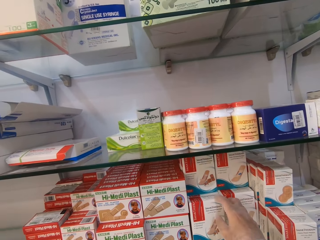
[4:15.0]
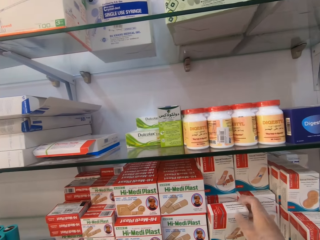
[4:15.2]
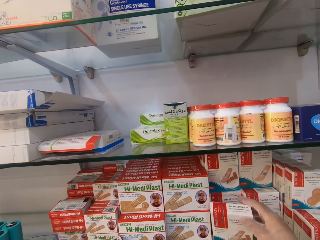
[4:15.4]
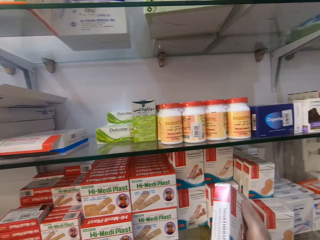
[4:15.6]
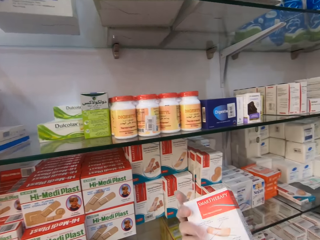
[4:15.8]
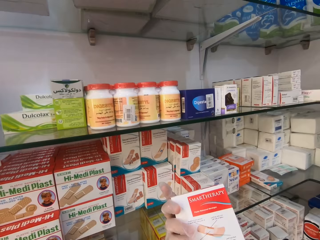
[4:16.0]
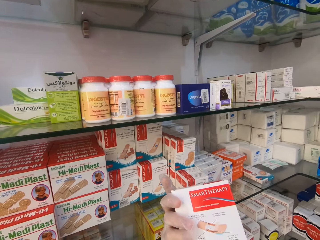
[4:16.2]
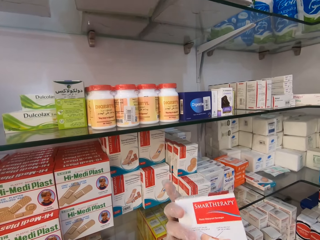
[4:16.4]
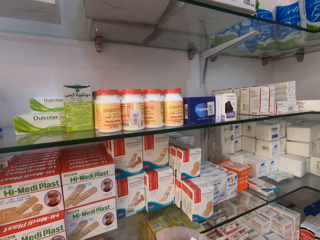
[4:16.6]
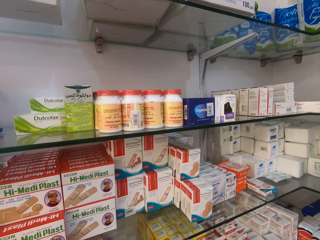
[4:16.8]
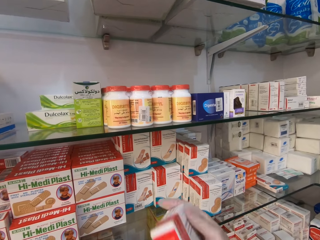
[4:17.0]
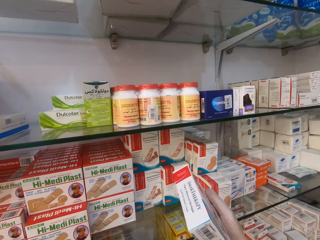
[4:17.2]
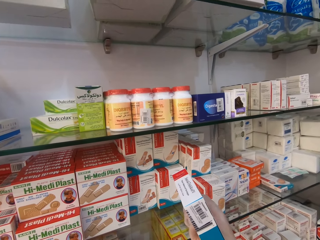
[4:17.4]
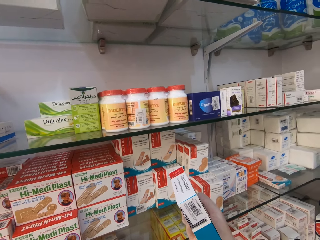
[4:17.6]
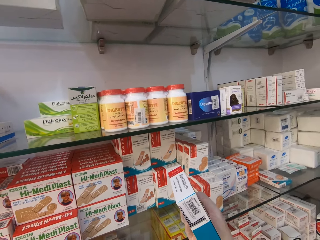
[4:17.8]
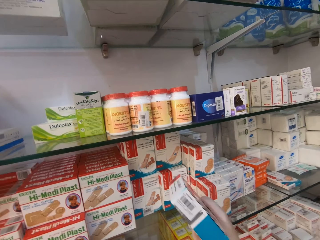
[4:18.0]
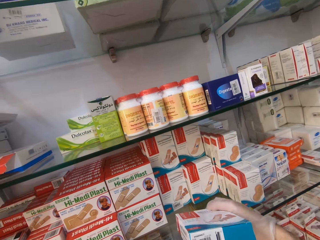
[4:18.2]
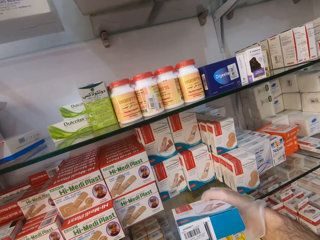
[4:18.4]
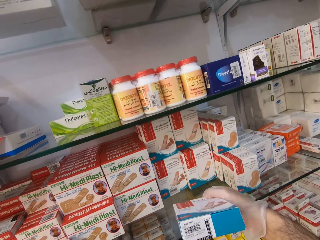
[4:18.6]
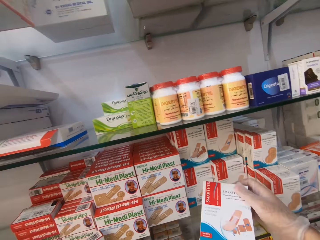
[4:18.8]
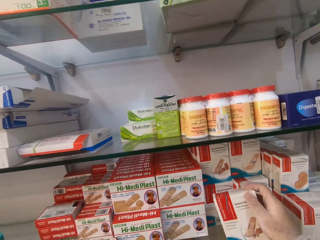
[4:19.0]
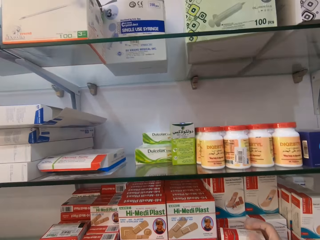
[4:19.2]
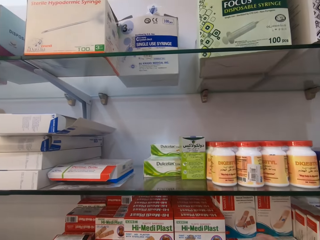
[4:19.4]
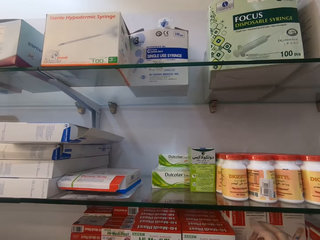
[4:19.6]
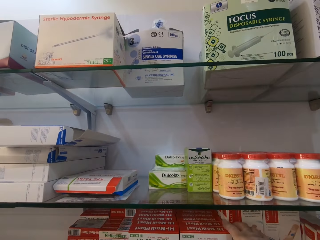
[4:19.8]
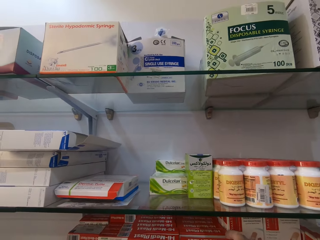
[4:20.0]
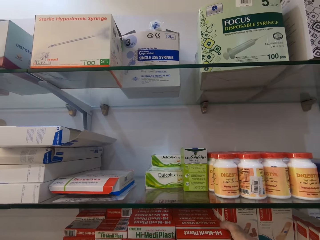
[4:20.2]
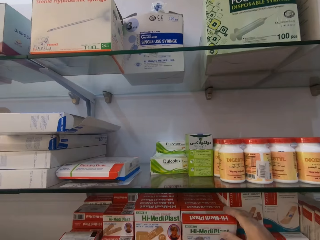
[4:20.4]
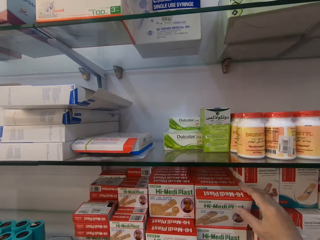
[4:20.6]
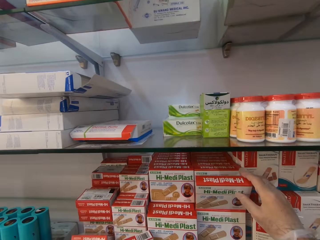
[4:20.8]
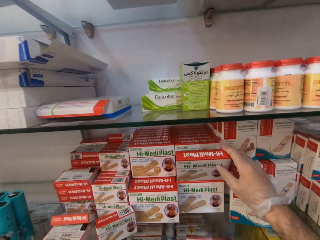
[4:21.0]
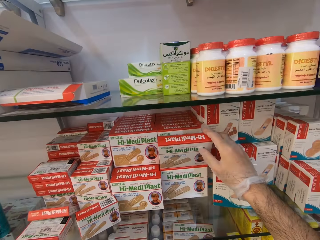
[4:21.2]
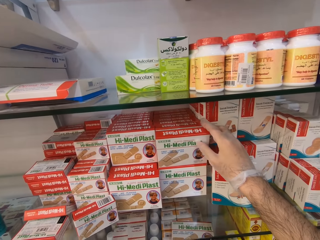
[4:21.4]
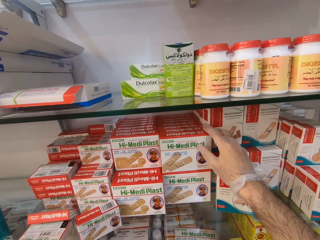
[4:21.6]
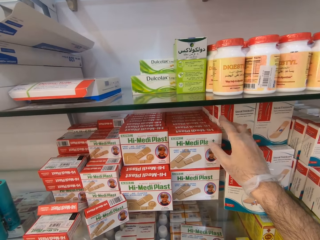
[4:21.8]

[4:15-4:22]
The camera wearer picks up a box of something.

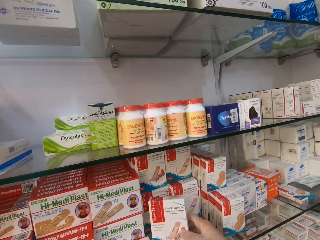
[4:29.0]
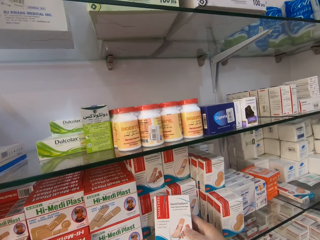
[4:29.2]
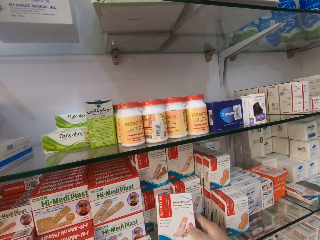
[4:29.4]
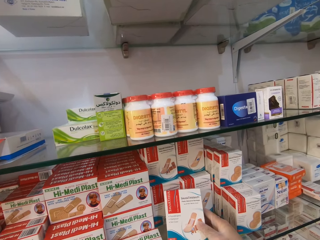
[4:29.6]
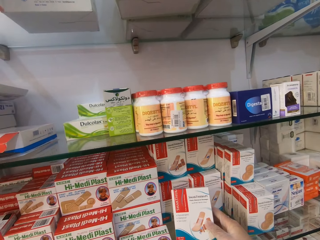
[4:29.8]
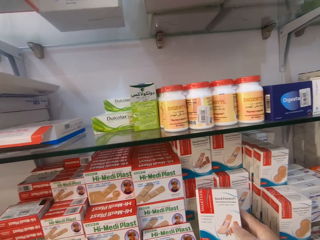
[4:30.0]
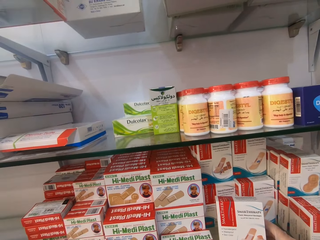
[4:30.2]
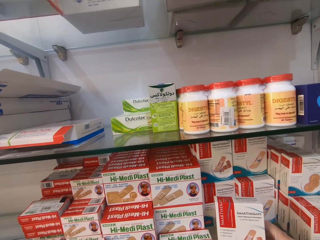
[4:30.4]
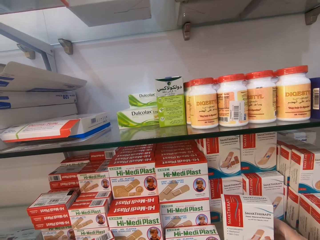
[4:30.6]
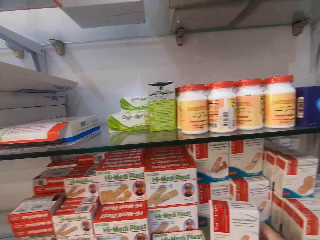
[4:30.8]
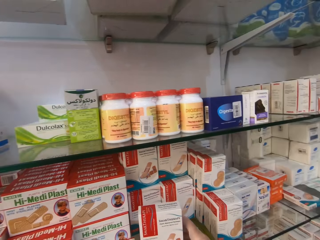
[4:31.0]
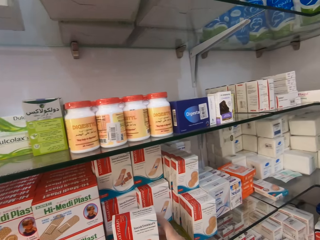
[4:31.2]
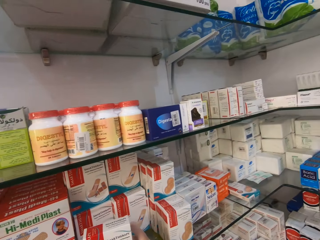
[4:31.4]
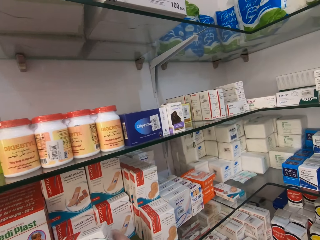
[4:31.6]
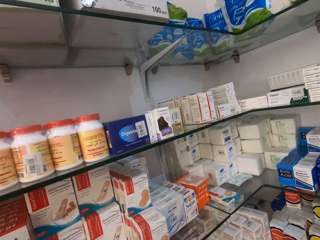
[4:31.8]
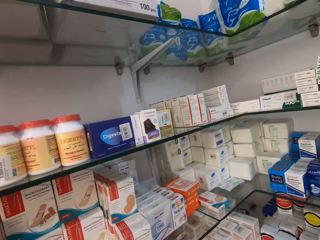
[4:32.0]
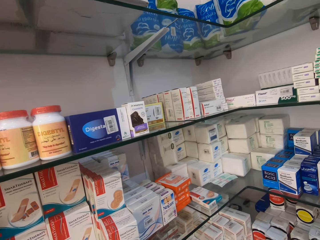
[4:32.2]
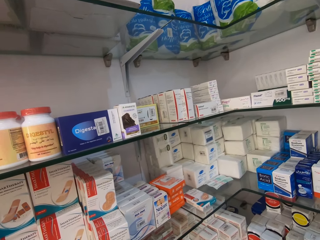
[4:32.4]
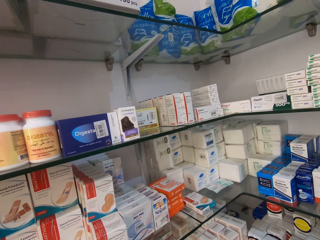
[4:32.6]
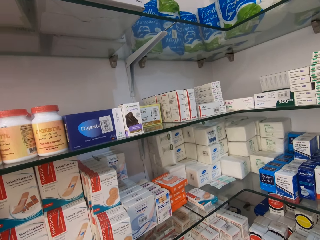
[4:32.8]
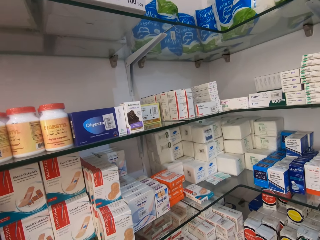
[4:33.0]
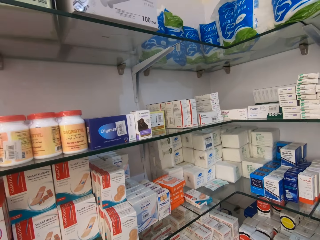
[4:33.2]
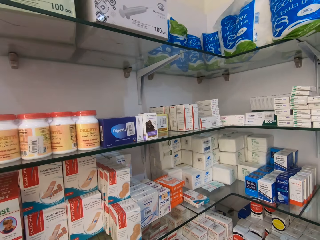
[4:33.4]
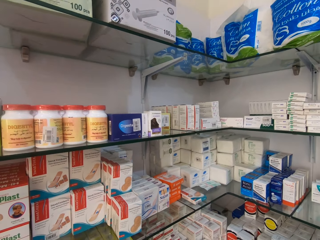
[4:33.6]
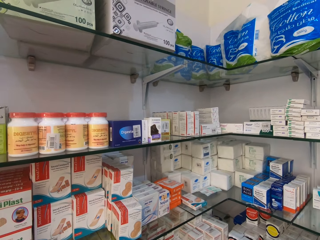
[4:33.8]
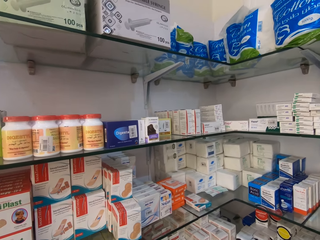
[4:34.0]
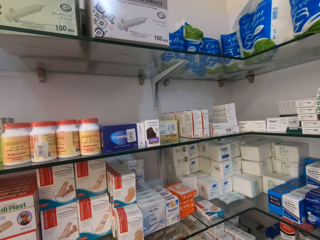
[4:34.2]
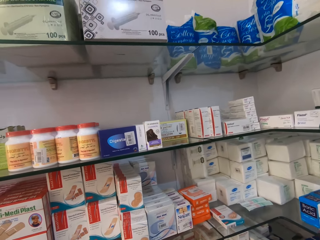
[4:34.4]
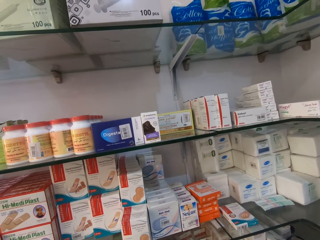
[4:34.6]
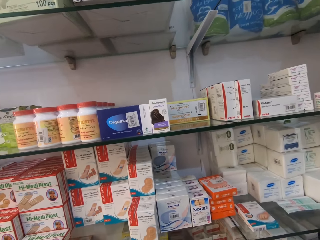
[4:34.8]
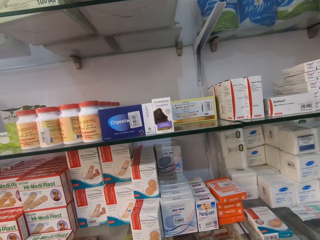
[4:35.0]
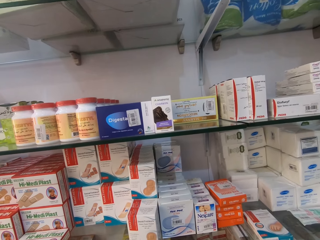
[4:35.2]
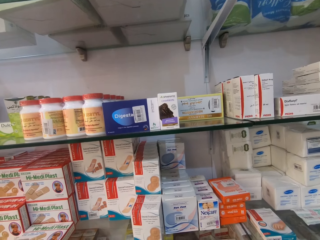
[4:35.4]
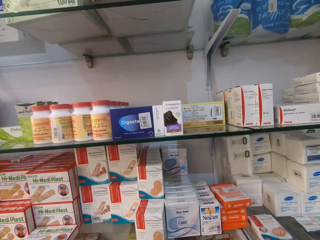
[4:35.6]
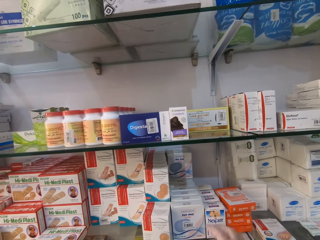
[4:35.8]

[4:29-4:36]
The camera wearer looks around.

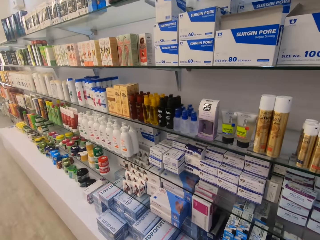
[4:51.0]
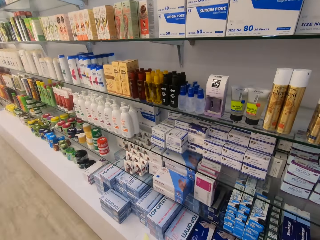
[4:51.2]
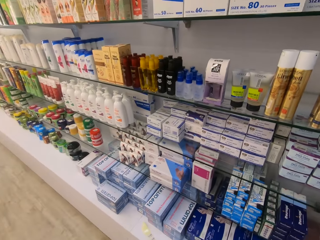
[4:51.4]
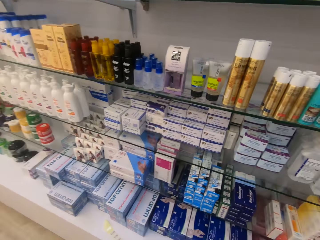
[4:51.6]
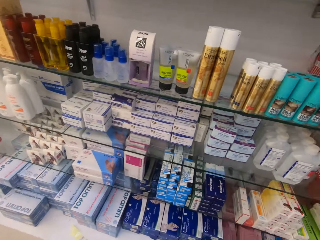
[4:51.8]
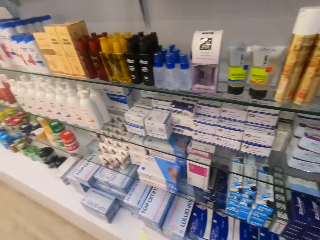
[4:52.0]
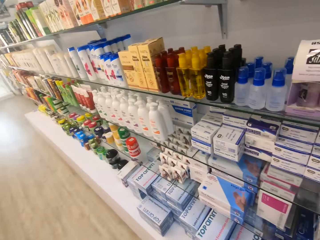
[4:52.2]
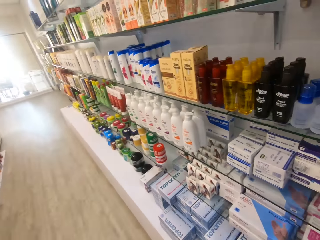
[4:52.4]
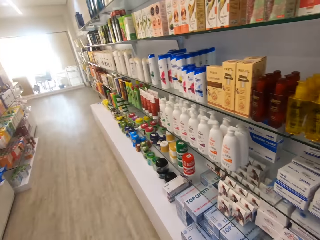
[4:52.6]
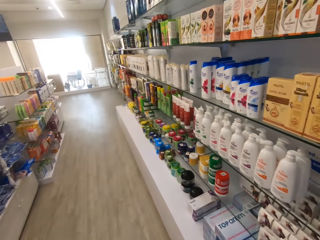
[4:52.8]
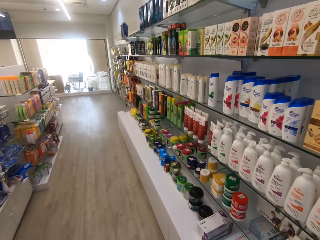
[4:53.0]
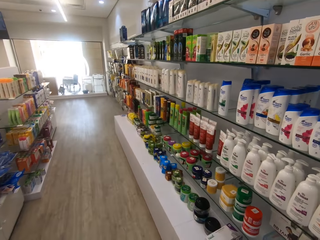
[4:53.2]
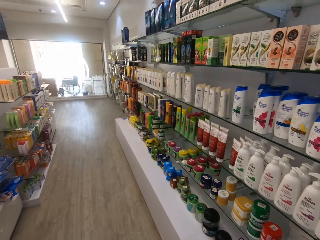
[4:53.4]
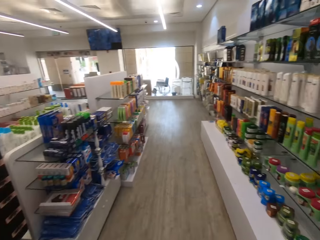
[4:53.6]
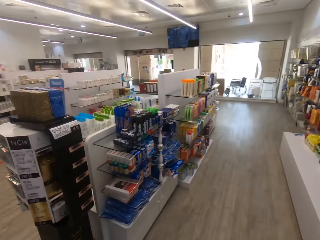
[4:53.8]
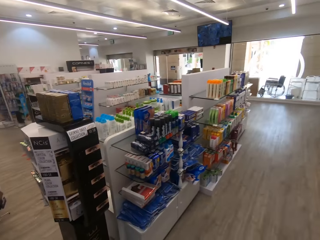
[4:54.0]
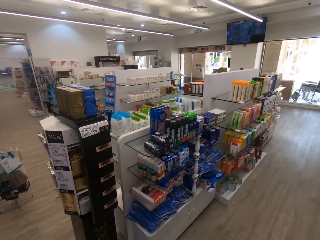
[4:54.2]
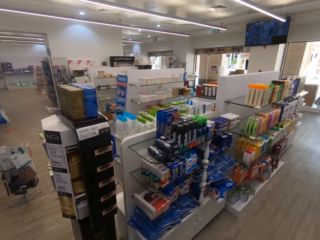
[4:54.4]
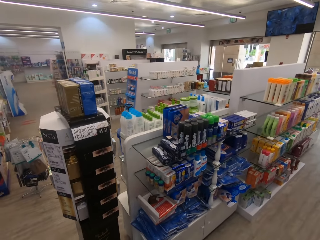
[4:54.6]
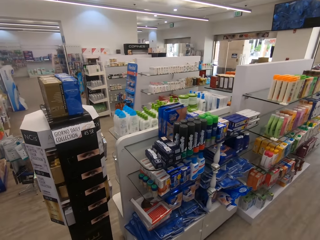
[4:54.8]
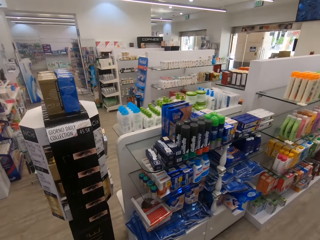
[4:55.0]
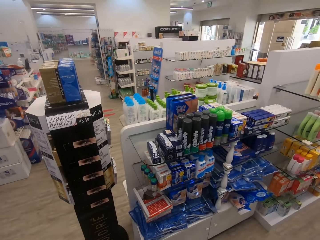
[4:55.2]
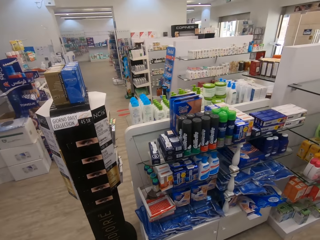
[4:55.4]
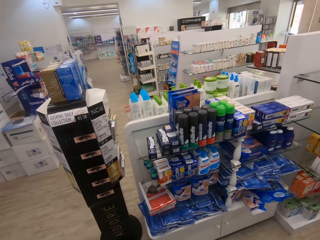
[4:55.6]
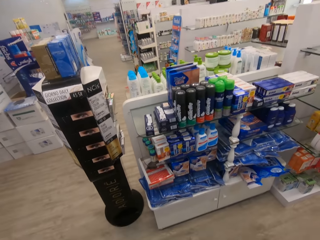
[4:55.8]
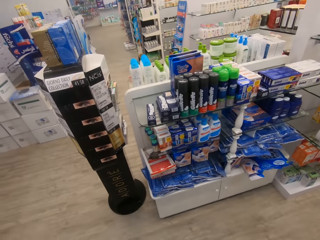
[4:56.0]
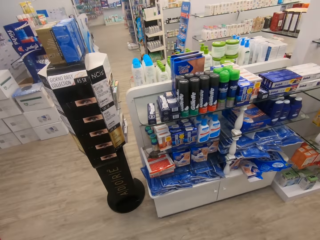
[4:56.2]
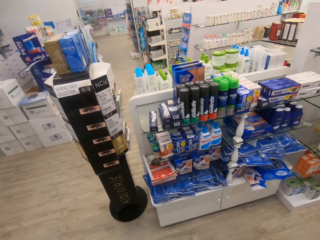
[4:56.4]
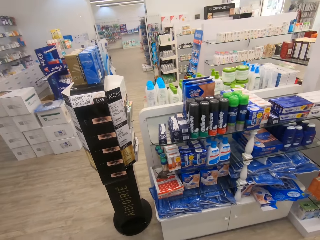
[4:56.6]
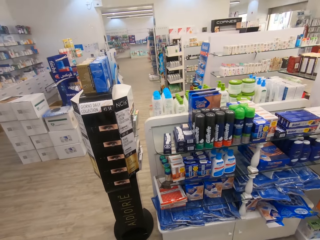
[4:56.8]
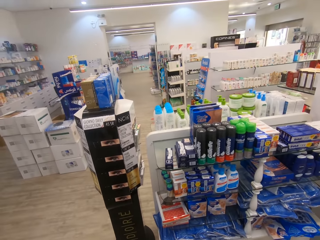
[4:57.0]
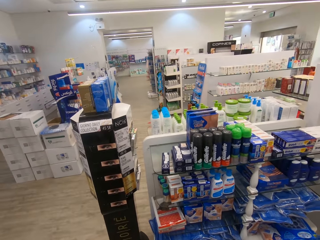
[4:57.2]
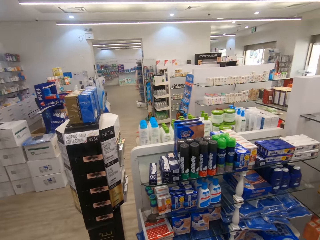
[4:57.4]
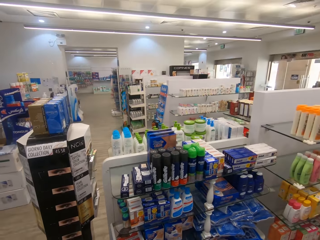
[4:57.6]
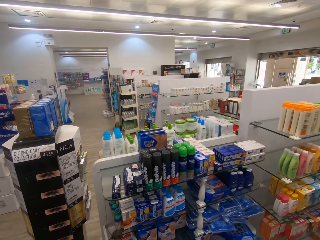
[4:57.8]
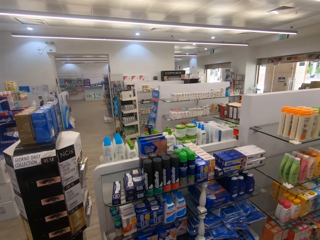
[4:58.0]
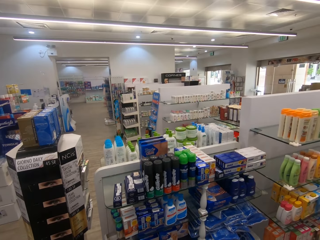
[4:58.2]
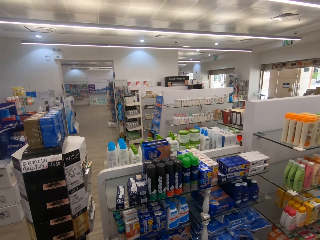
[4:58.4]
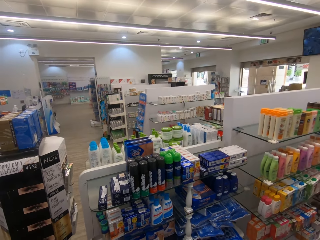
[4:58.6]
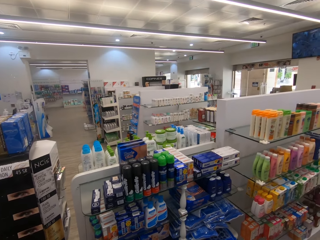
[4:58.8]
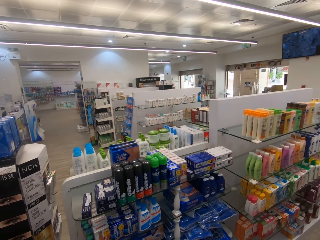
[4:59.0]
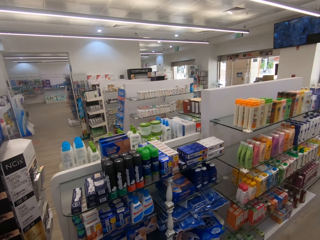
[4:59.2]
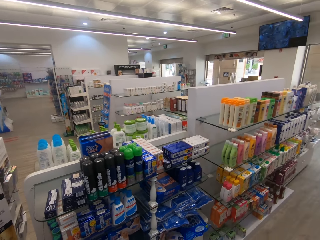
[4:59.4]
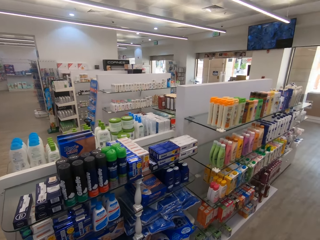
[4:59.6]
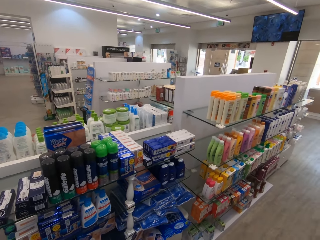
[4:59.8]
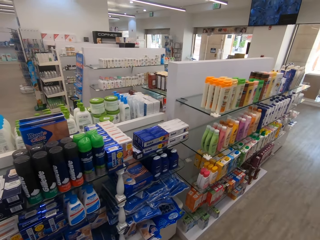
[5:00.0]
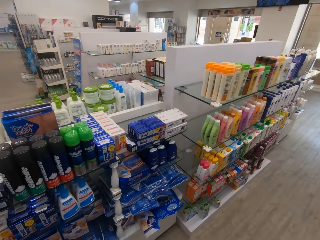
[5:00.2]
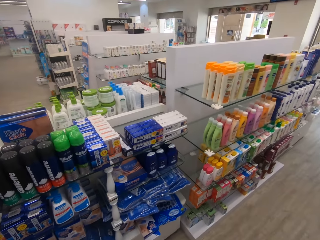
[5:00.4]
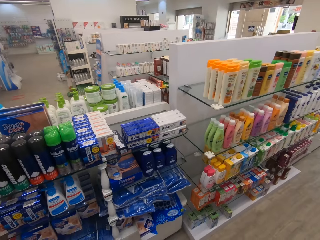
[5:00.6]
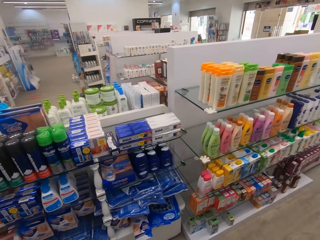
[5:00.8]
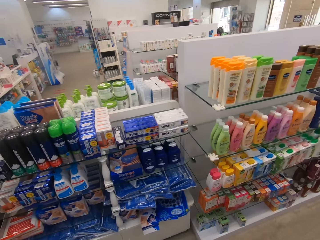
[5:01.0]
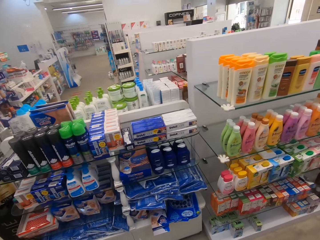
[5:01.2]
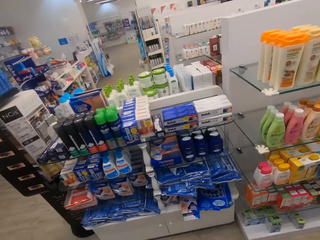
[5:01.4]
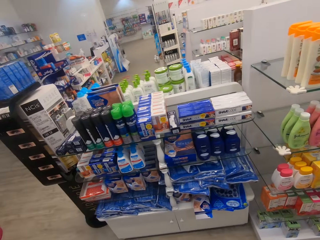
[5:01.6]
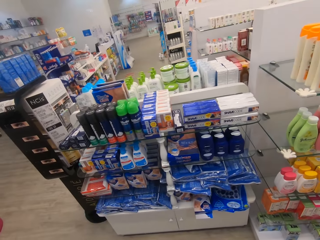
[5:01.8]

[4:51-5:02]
The camera wearer looks around the shelves.
